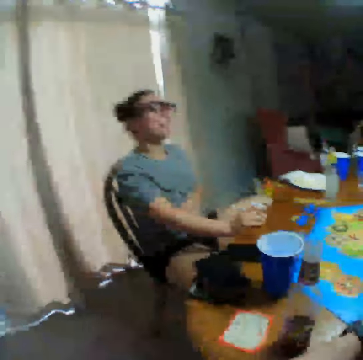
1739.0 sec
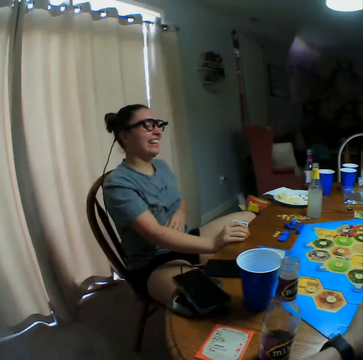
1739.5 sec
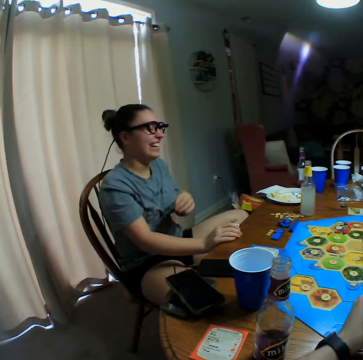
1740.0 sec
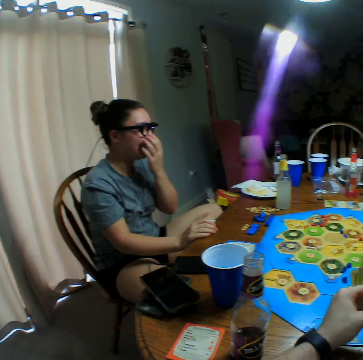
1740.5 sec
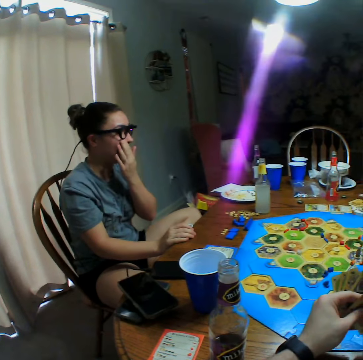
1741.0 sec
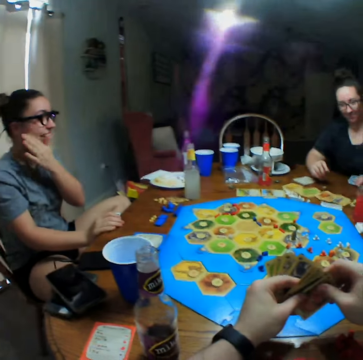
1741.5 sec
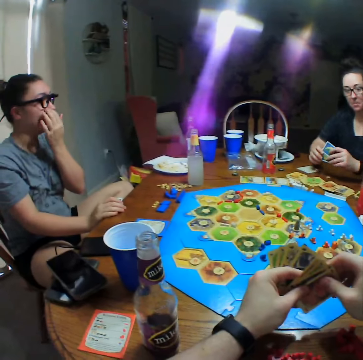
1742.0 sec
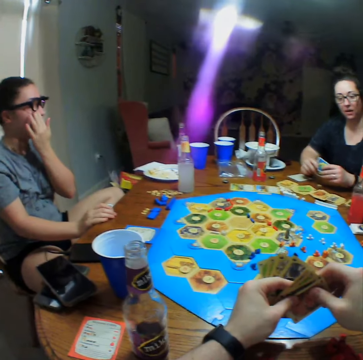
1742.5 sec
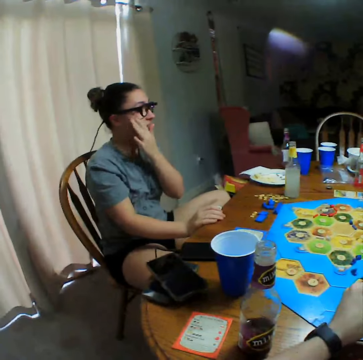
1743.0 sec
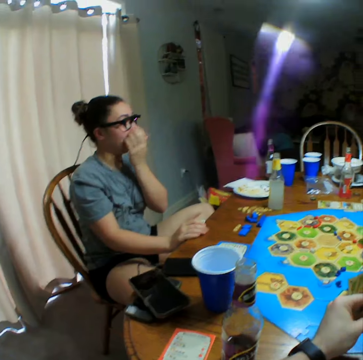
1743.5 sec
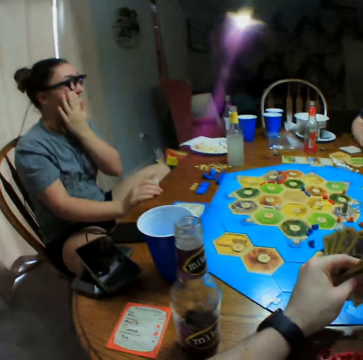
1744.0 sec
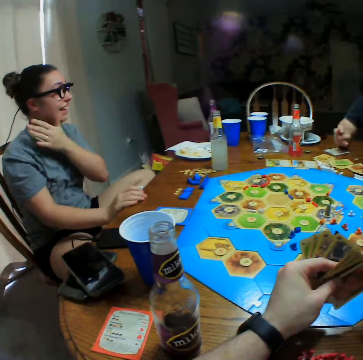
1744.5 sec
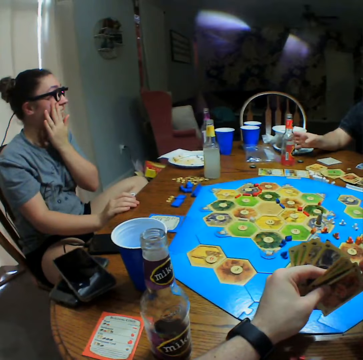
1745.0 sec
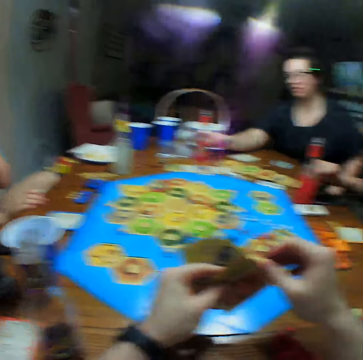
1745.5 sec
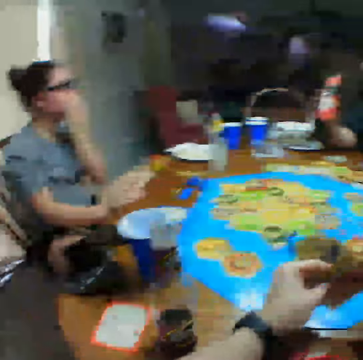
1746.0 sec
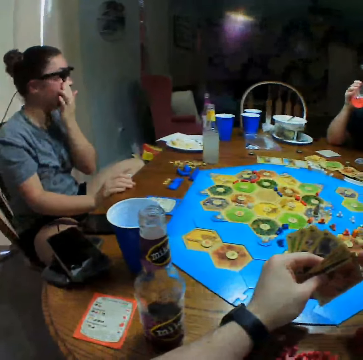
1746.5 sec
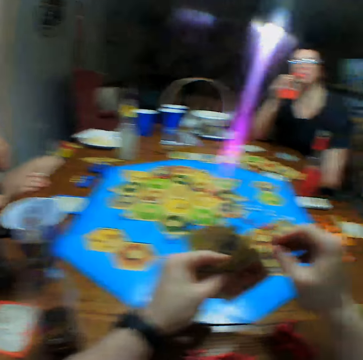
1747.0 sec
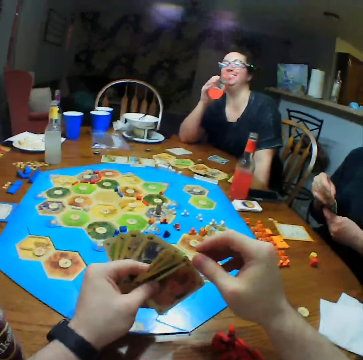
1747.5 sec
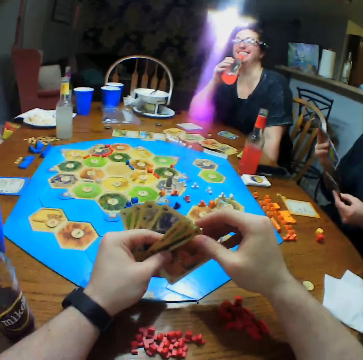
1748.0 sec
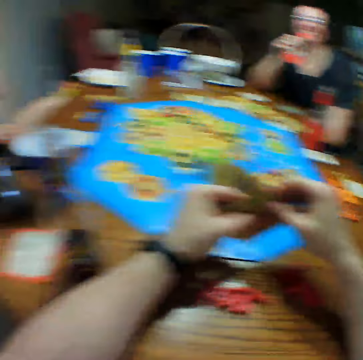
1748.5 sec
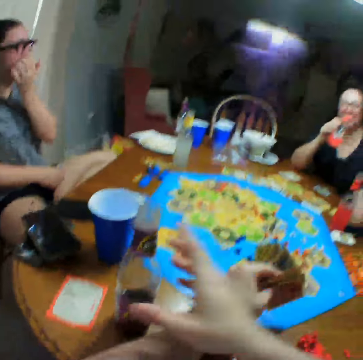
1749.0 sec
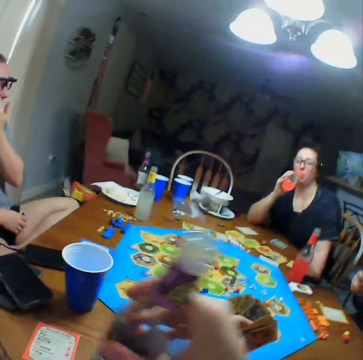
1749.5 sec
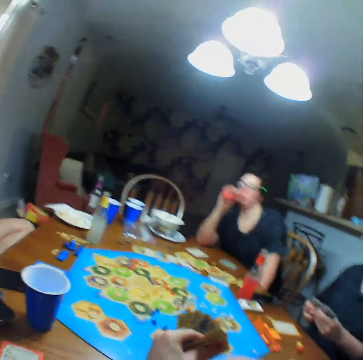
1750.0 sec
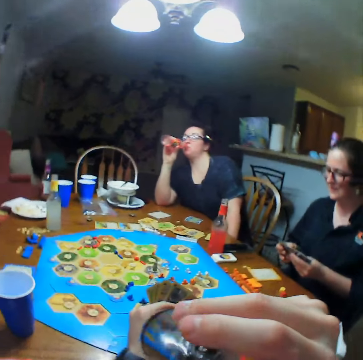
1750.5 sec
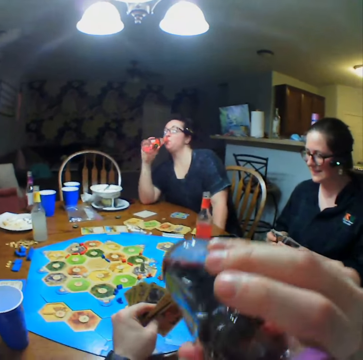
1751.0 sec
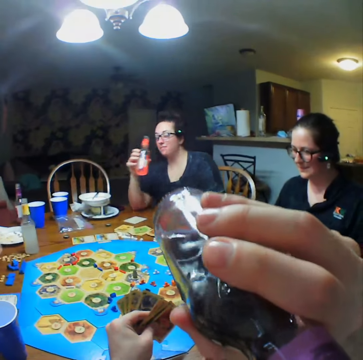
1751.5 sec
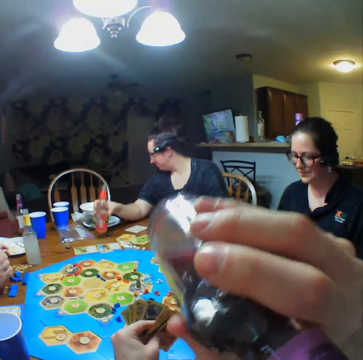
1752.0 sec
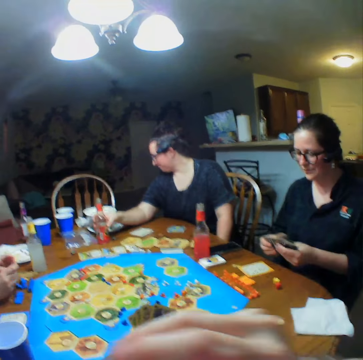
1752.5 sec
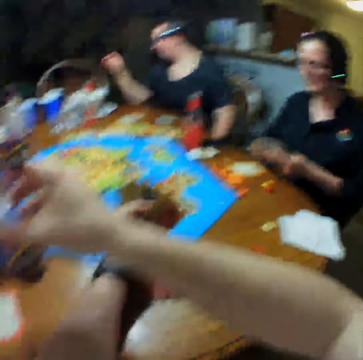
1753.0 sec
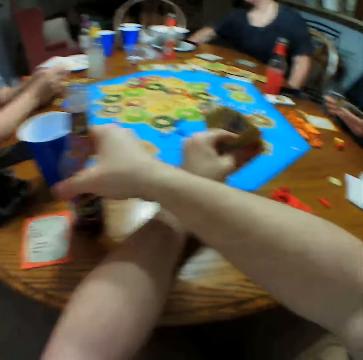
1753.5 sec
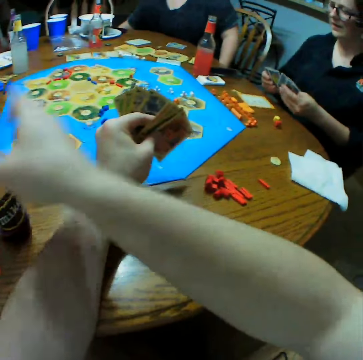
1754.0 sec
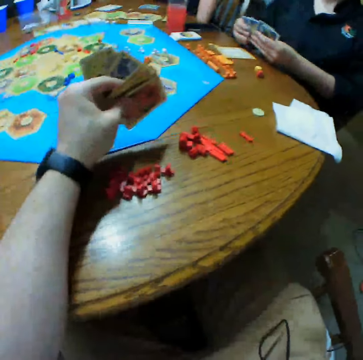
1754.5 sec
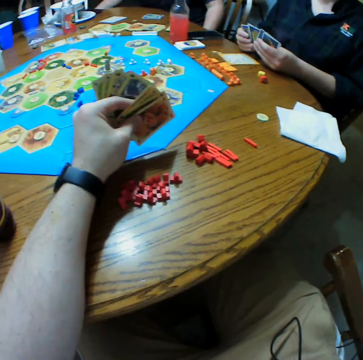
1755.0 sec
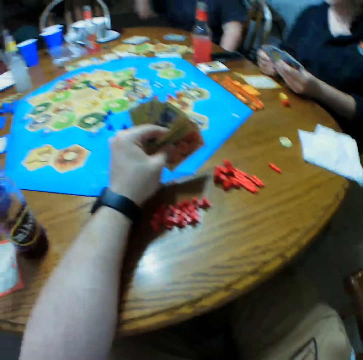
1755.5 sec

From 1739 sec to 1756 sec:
A person laughs. Another person laughs and wipes the face. The first person picks cards. A third person takes a bottle on the table. The first person takes a drink. A fourth person selects cards. The camera wearer takes the bottle on the table. They take a drink. The third person puts the bottle on the table. The camera wearer puts the bottle on the table.

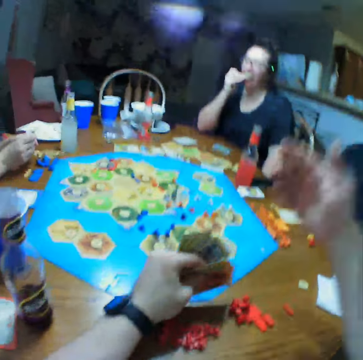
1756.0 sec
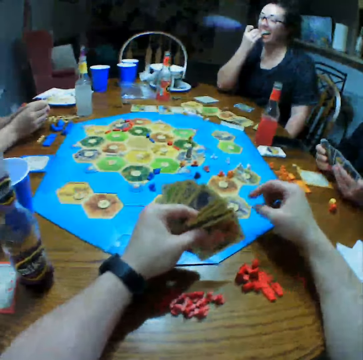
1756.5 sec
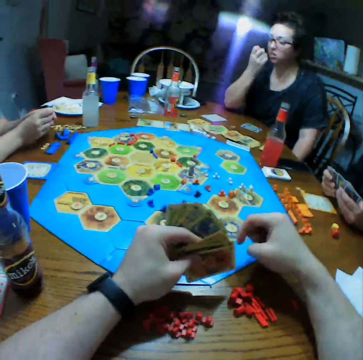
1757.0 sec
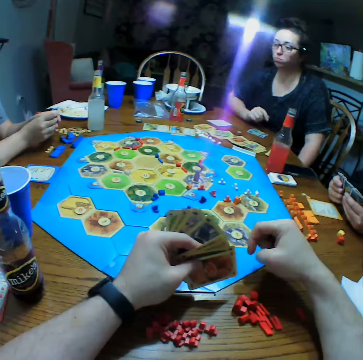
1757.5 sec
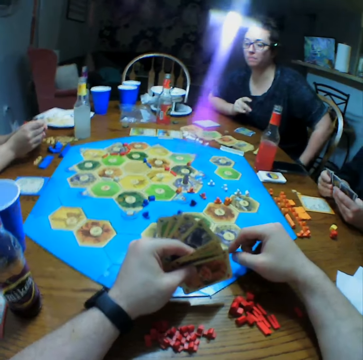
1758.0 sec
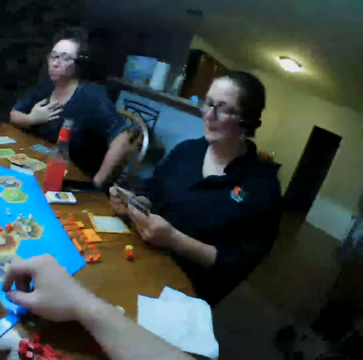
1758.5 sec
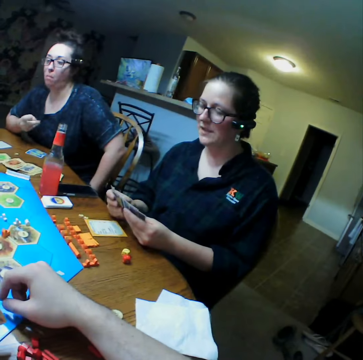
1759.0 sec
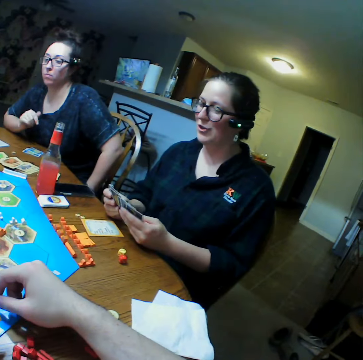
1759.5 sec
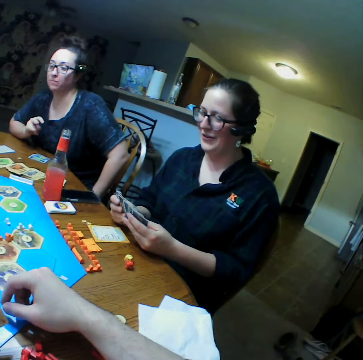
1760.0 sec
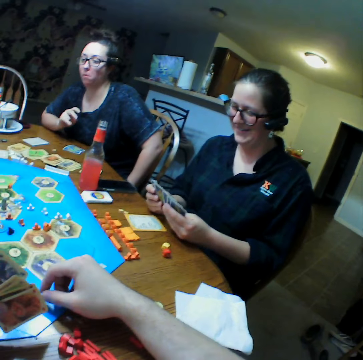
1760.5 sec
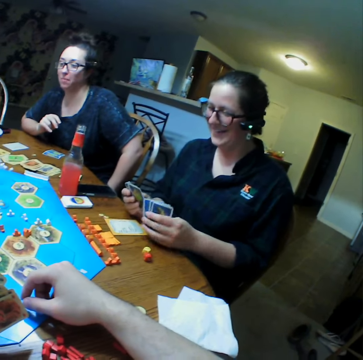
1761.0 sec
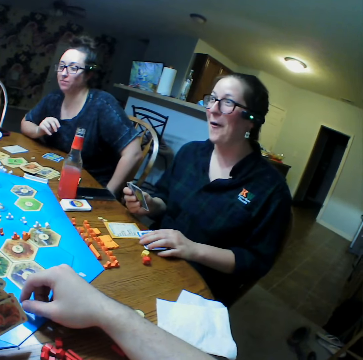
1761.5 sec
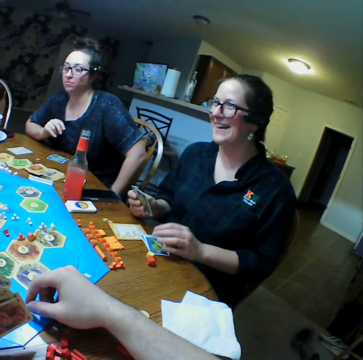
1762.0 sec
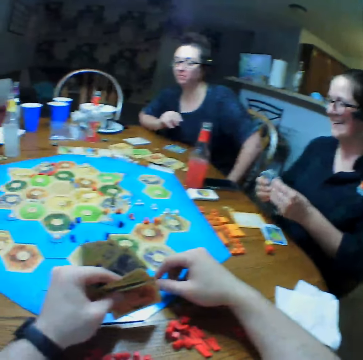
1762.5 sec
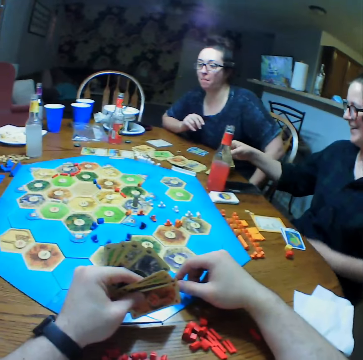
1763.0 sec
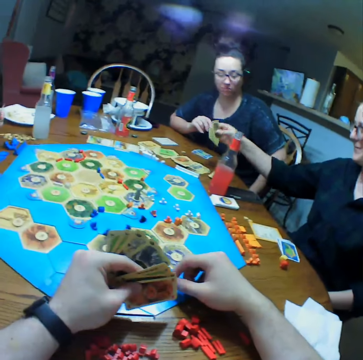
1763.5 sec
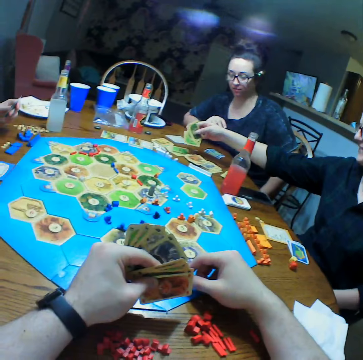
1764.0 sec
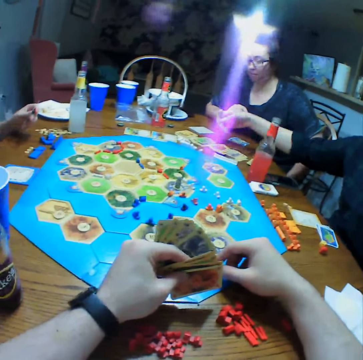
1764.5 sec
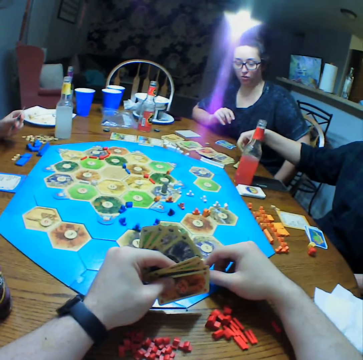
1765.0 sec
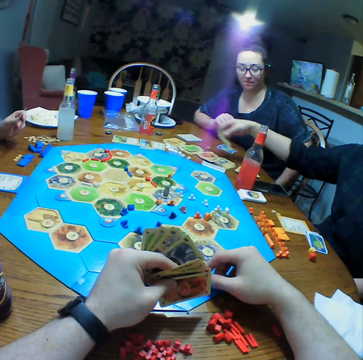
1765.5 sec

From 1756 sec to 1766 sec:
The camera wearer lifts a hand. A person moves the hand. Another person puts the card on the table. A third person plays the monopoly game.

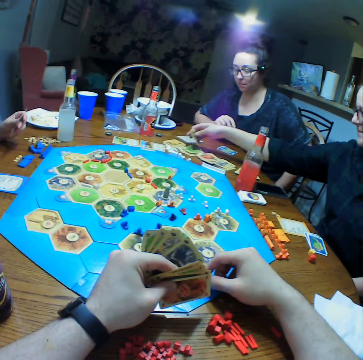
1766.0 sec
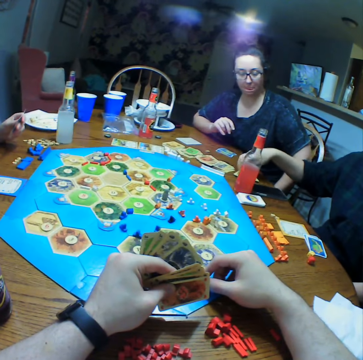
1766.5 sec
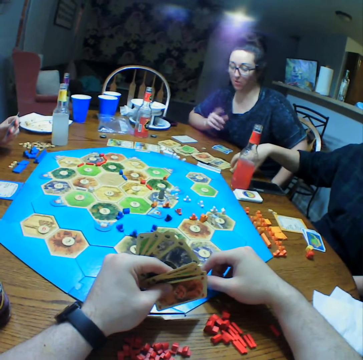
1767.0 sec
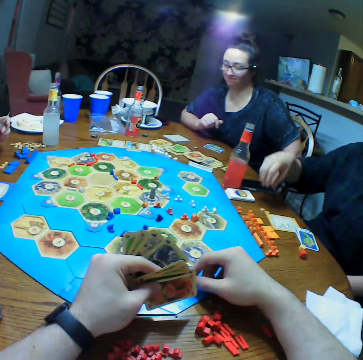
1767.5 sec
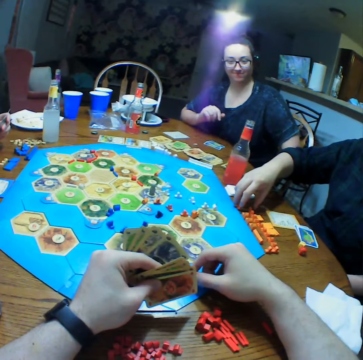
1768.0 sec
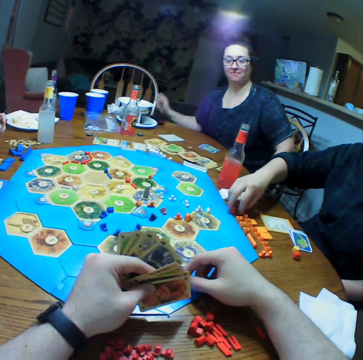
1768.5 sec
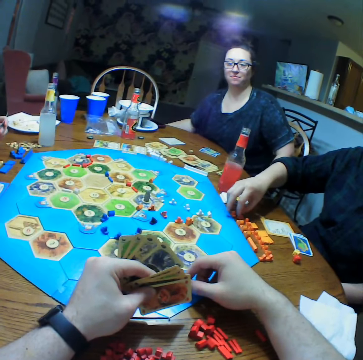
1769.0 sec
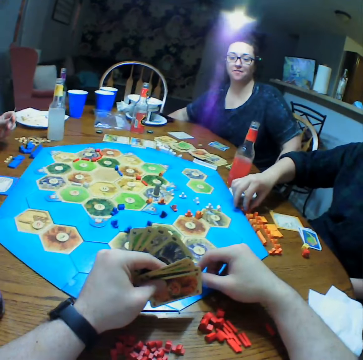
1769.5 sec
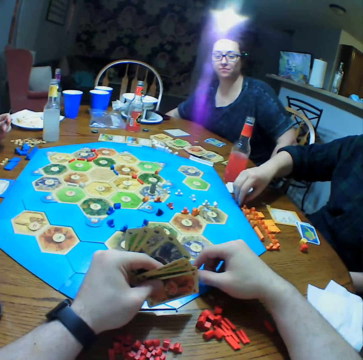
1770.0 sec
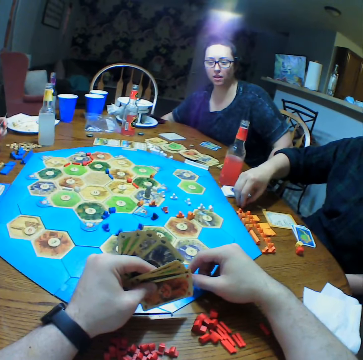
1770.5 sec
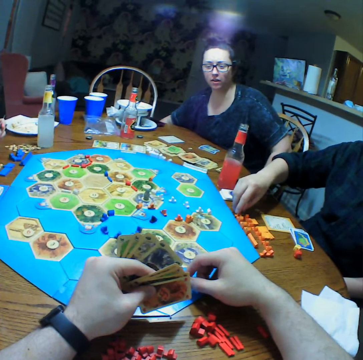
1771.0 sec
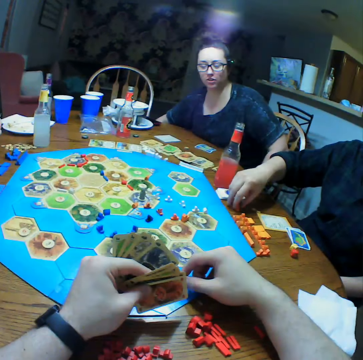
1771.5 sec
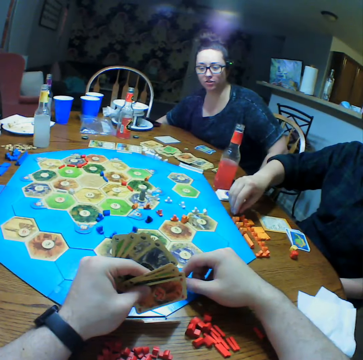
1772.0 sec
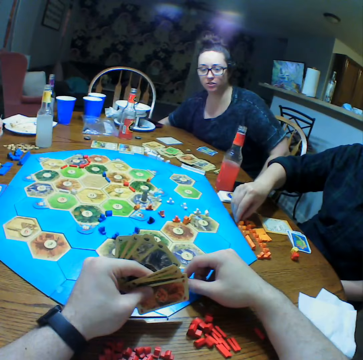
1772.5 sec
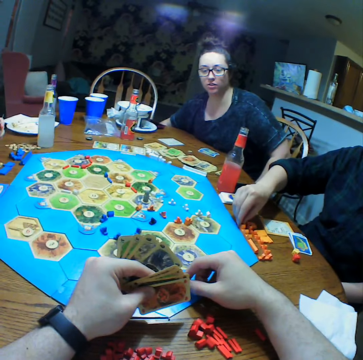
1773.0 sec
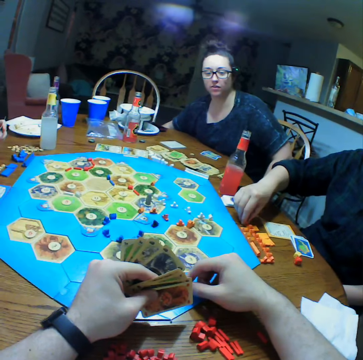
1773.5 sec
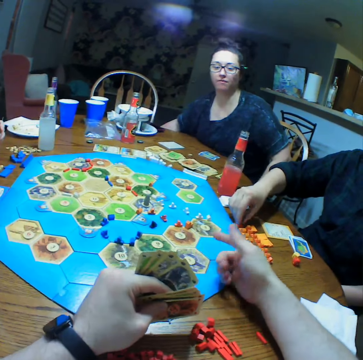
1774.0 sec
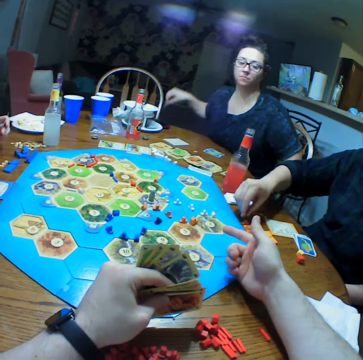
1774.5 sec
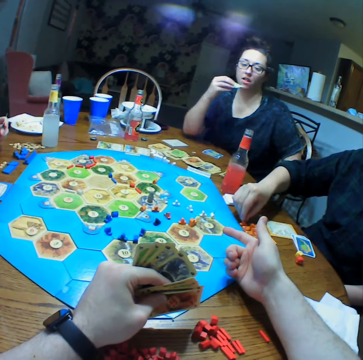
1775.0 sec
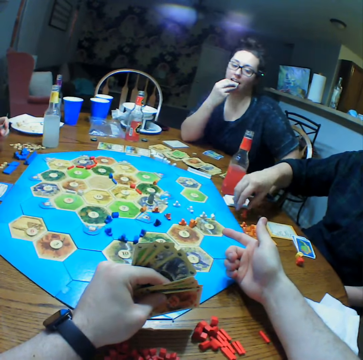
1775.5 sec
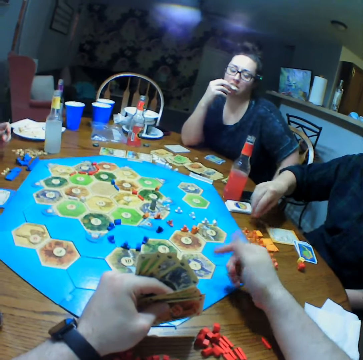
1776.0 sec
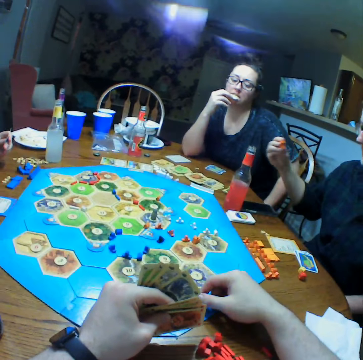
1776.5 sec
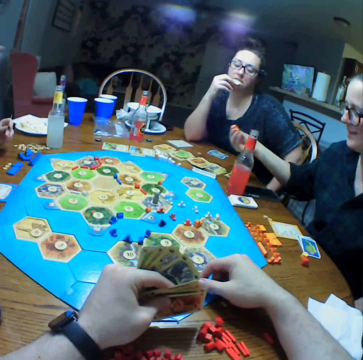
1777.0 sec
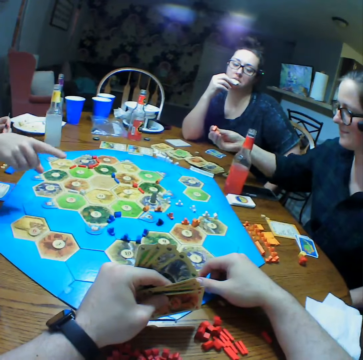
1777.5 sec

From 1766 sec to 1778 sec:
A person moves something on the table. The person picks crisps.
